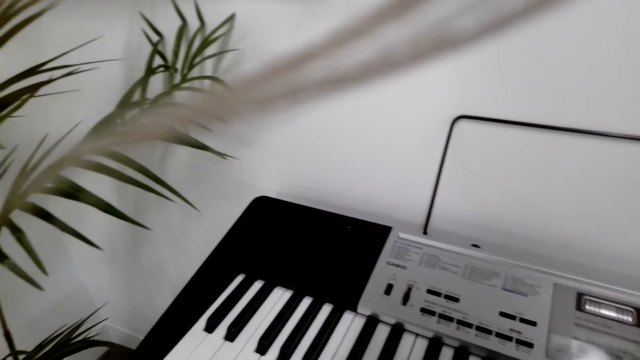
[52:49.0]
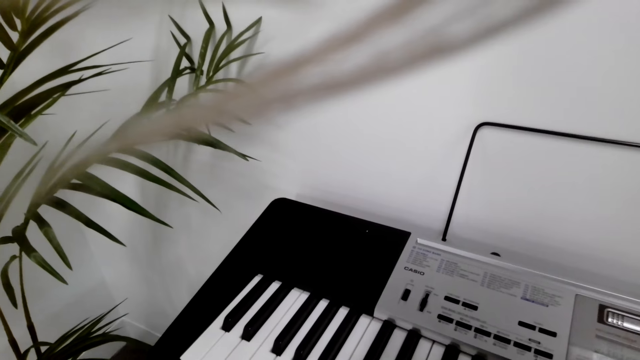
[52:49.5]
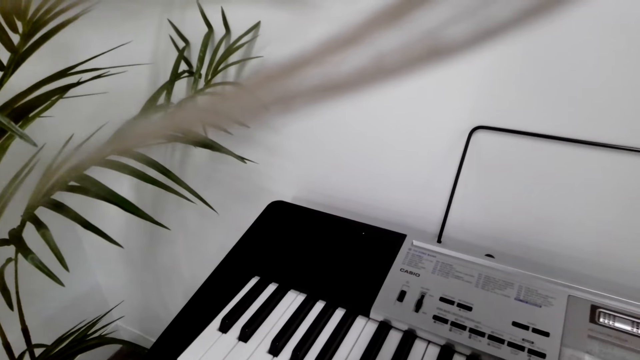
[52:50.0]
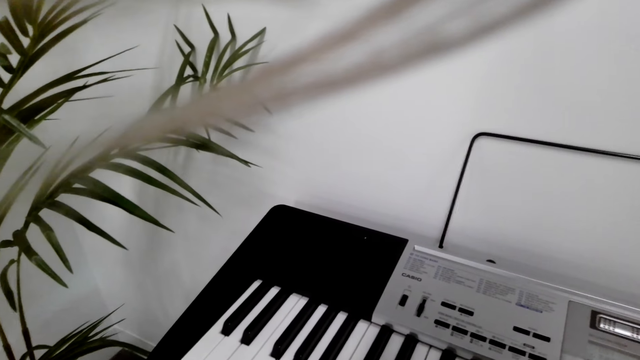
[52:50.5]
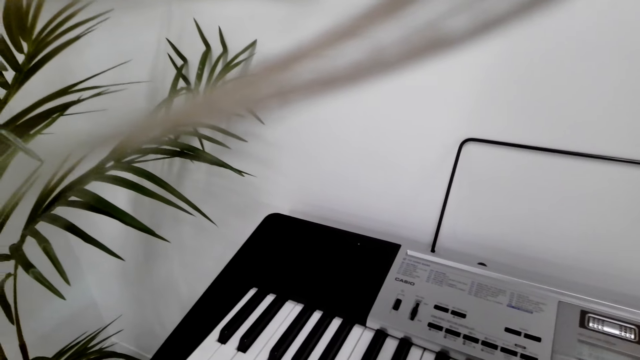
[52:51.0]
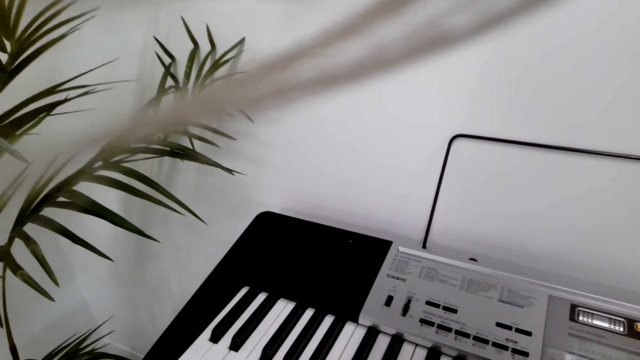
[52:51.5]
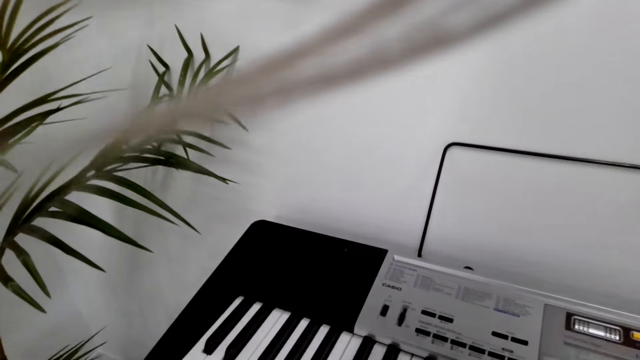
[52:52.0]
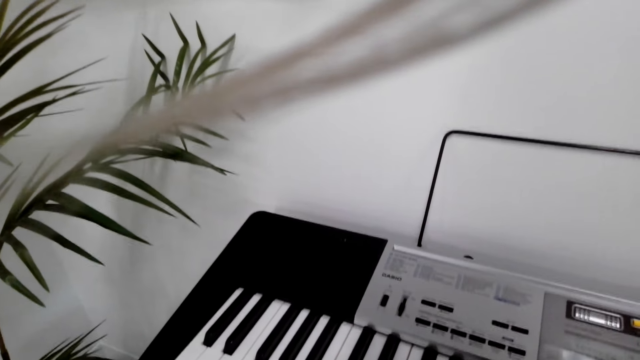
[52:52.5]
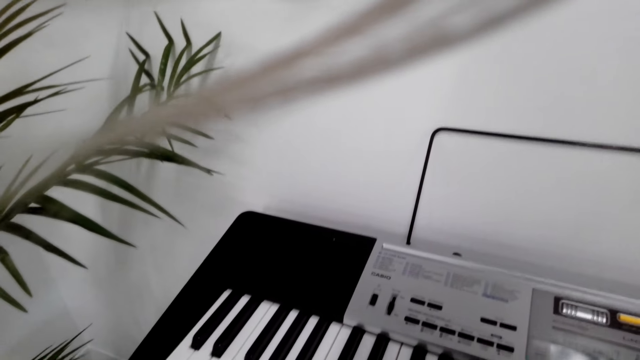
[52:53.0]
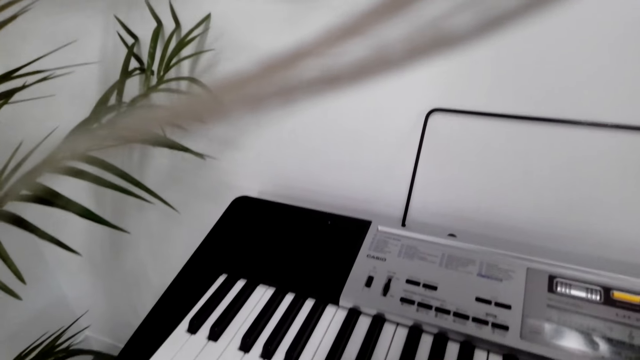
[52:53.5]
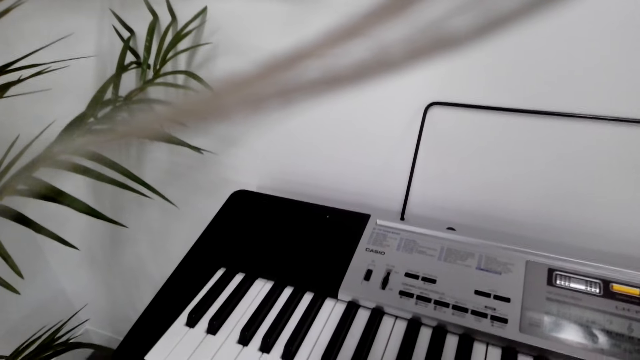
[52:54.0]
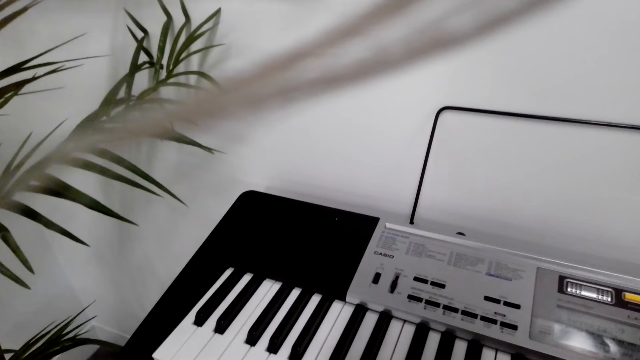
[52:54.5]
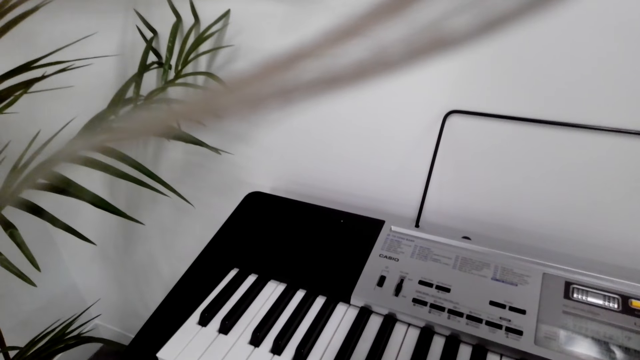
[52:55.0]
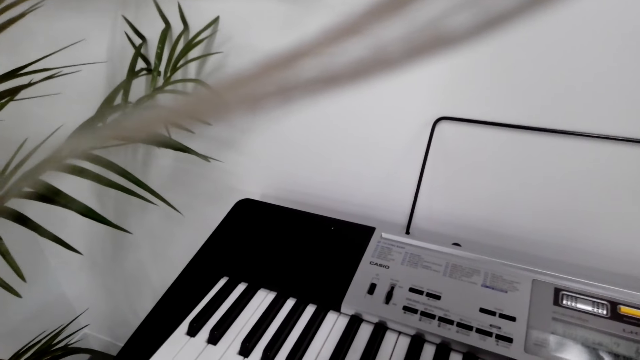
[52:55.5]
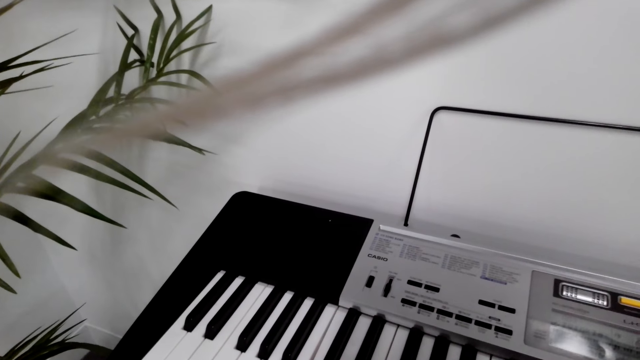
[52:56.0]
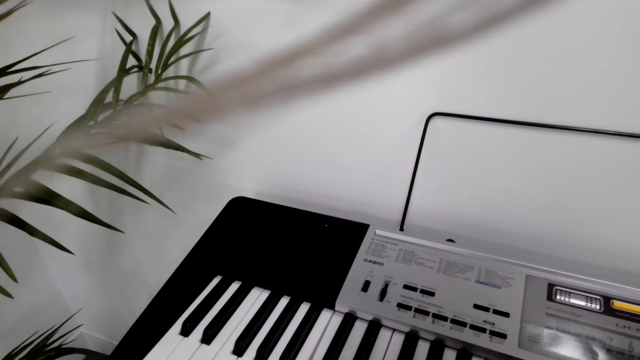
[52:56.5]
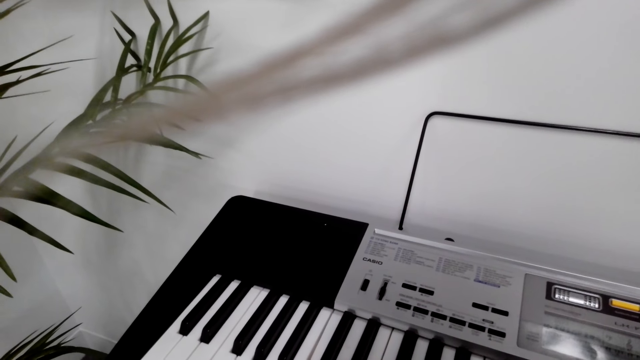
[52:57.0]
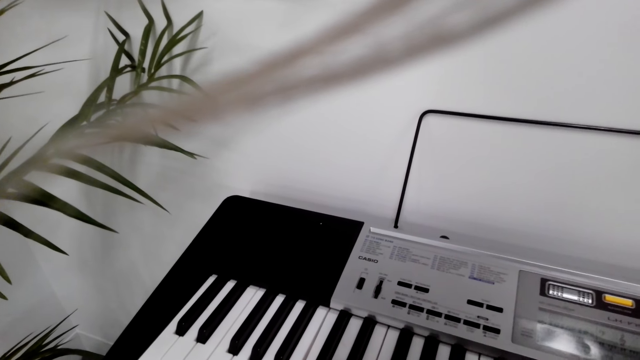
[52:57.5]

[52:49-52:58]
The camera wearer stares at the piano. They play the piano.

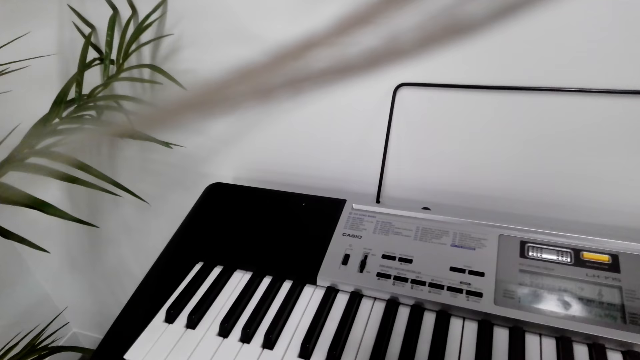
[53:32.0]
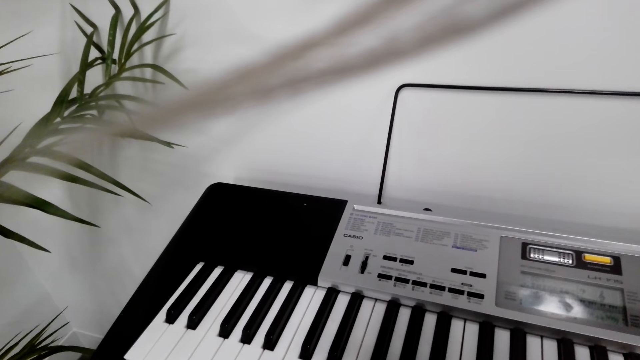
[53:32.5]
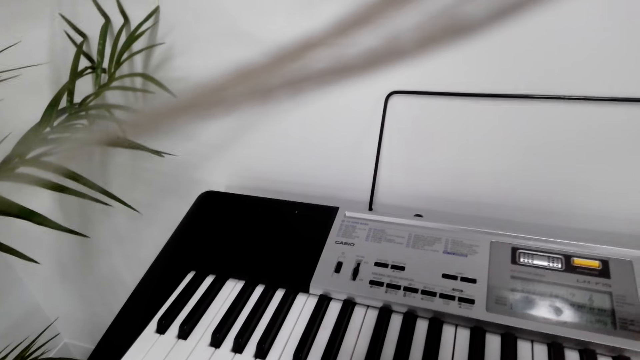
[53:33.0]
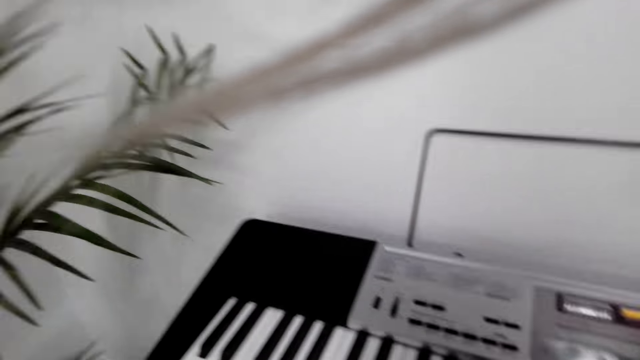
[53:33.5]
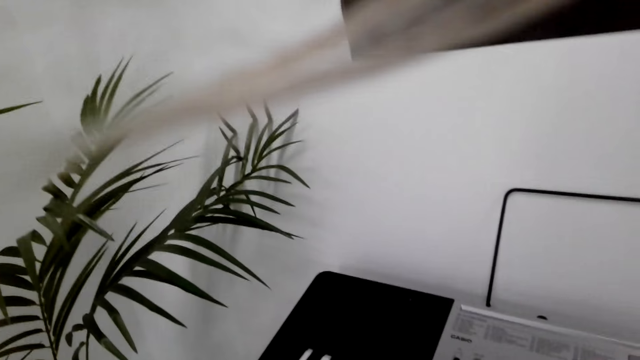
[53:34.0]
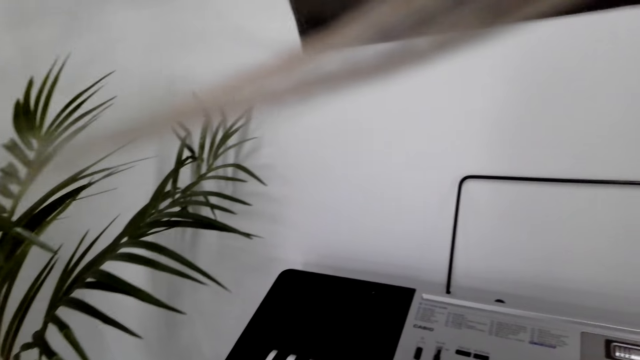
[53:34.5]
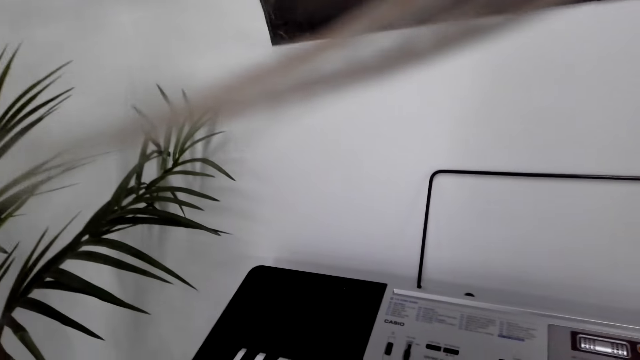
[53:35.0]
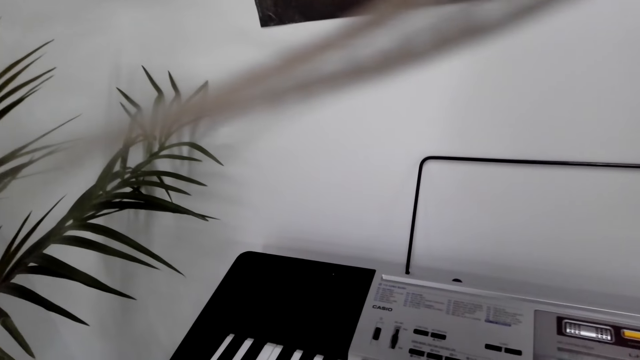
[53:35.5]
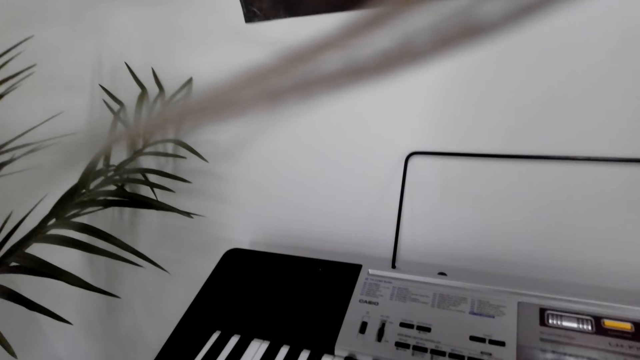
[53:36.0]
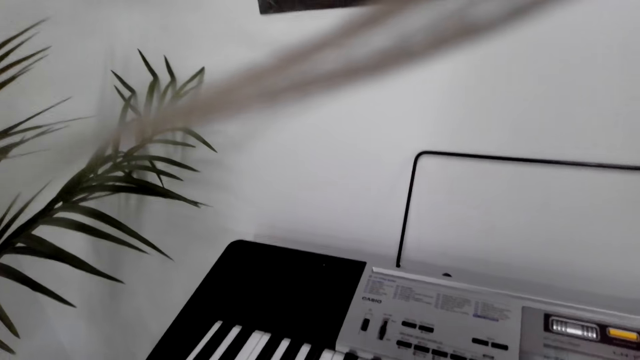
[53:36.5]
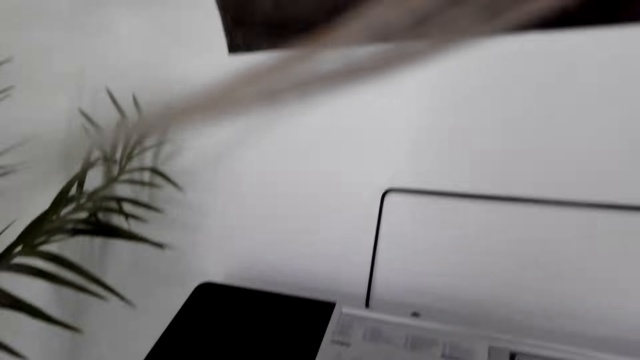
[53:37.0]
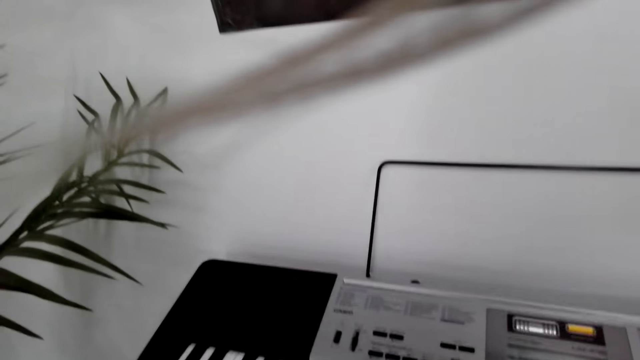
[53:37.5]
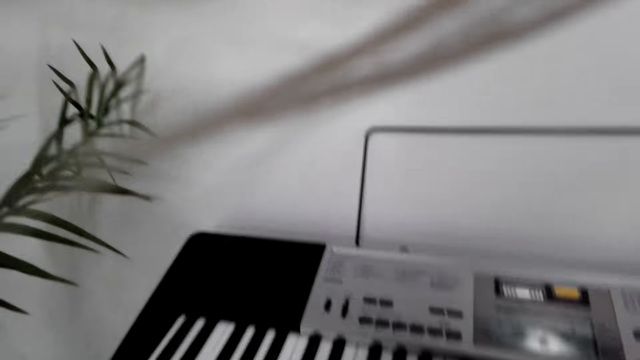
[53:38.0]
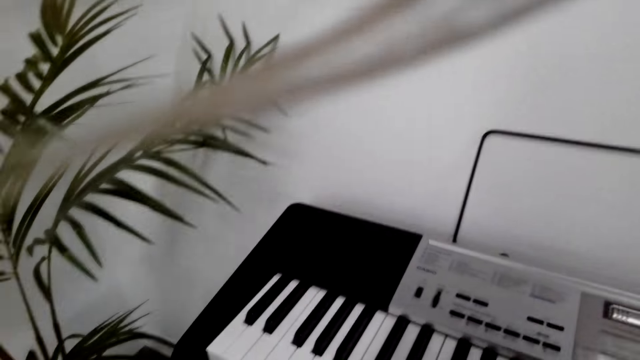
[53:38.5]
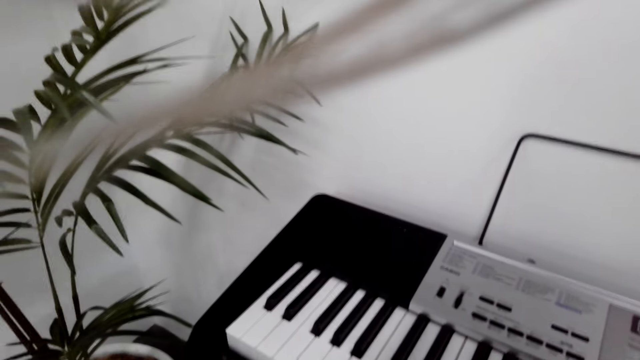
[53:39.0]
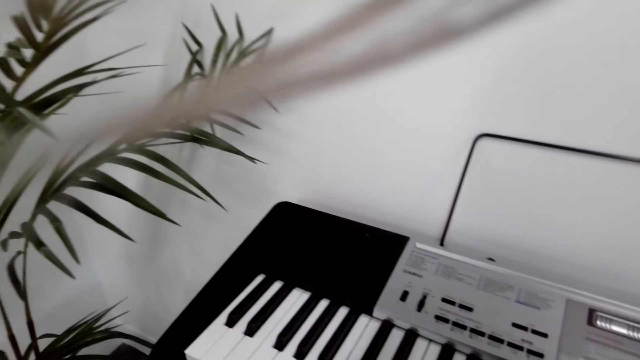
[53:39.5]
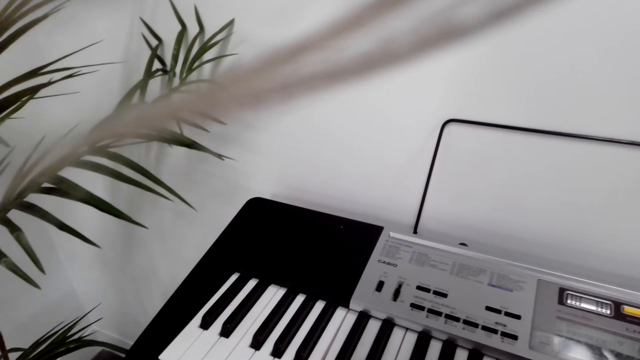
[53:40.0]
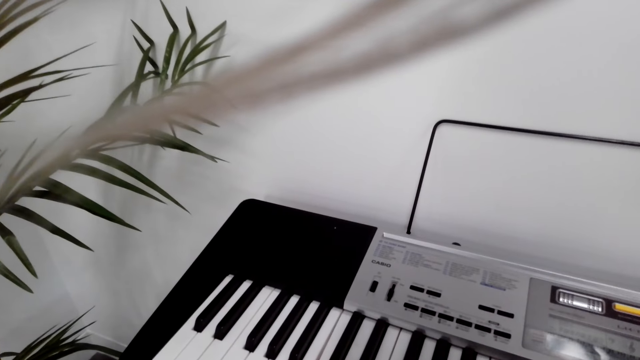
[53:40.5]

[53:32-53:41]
The camera wearer stares at the piano. They play the piano.
